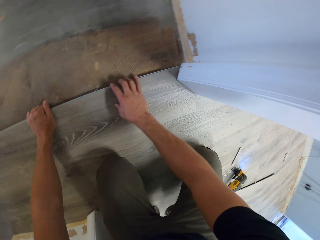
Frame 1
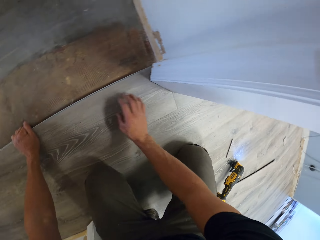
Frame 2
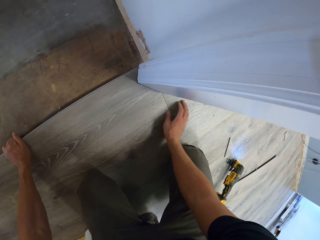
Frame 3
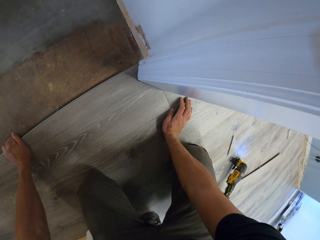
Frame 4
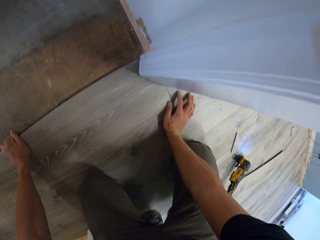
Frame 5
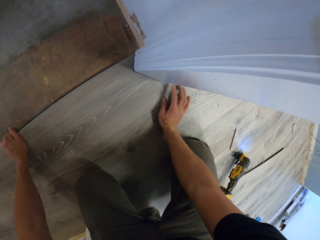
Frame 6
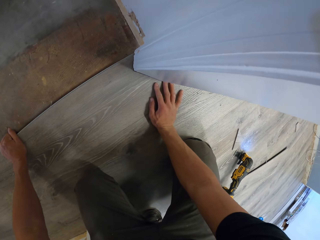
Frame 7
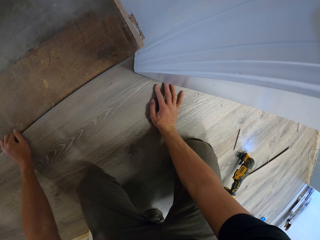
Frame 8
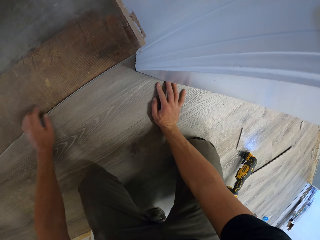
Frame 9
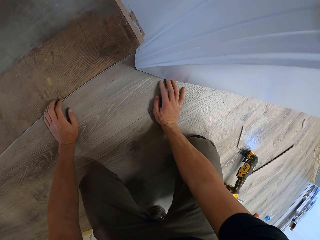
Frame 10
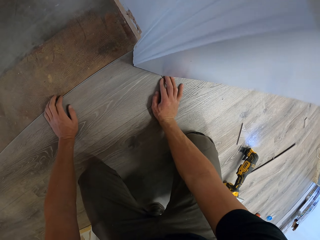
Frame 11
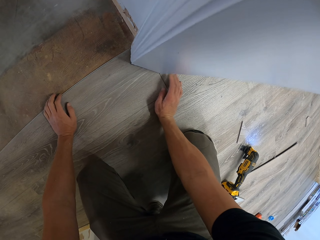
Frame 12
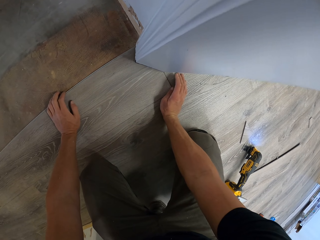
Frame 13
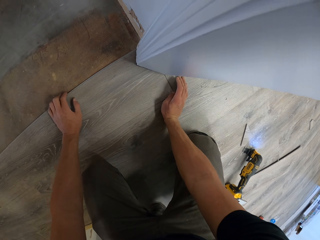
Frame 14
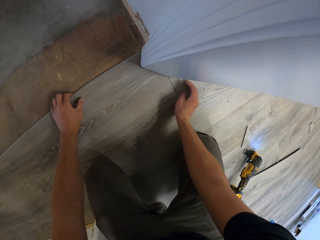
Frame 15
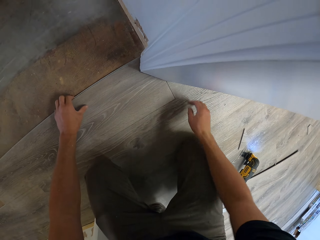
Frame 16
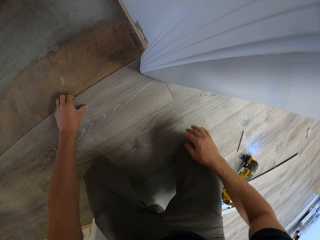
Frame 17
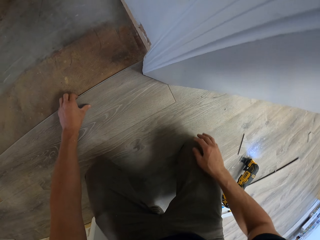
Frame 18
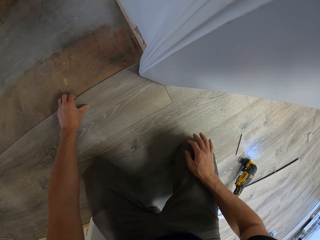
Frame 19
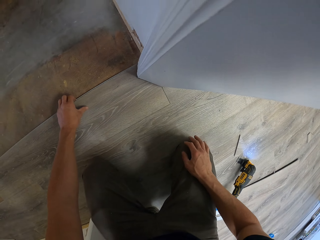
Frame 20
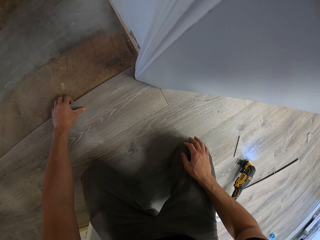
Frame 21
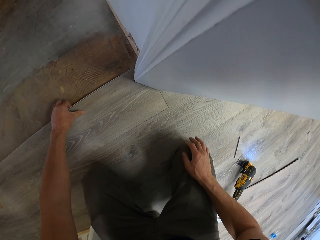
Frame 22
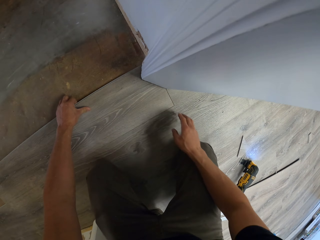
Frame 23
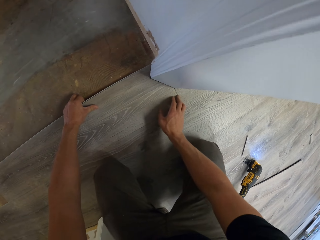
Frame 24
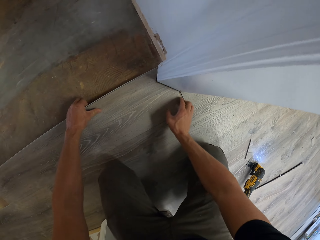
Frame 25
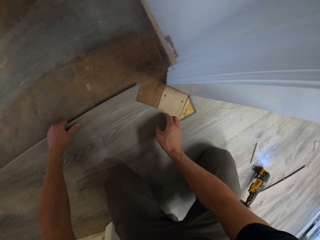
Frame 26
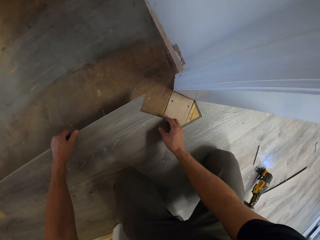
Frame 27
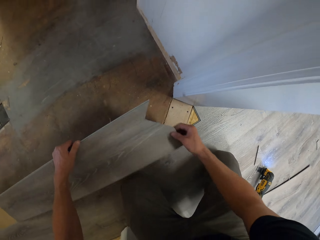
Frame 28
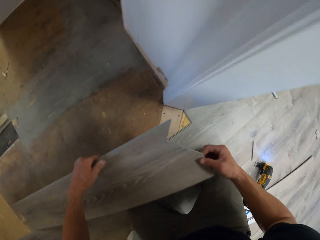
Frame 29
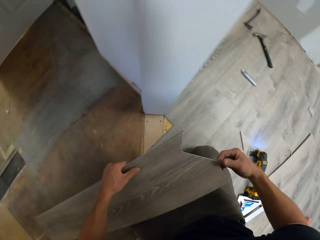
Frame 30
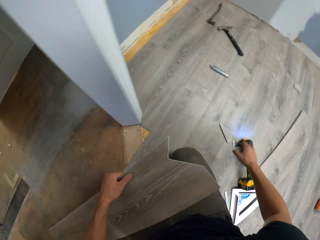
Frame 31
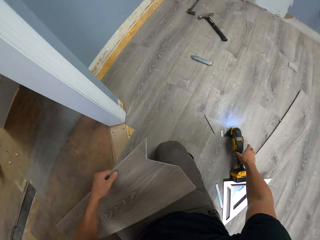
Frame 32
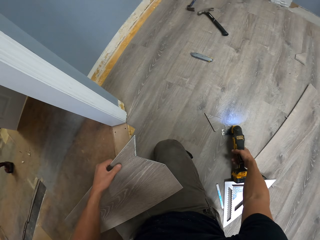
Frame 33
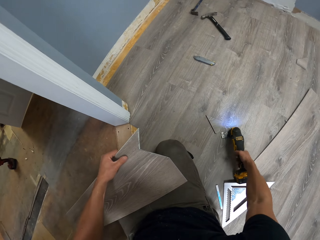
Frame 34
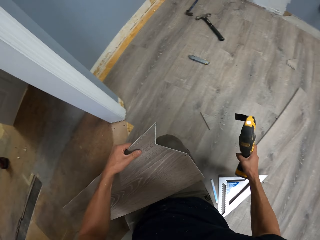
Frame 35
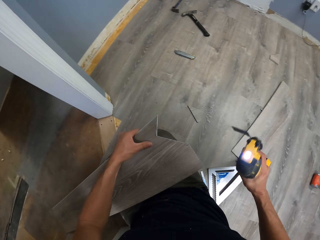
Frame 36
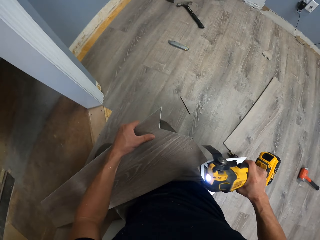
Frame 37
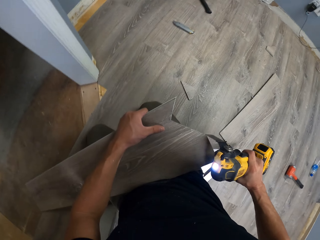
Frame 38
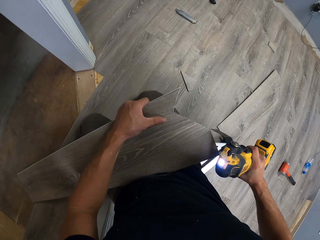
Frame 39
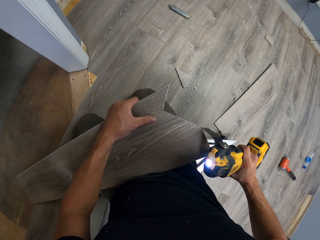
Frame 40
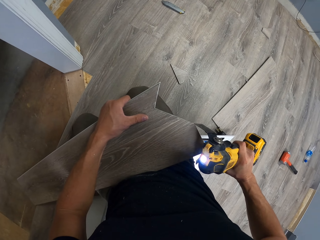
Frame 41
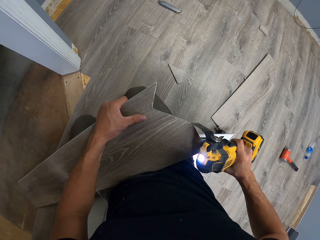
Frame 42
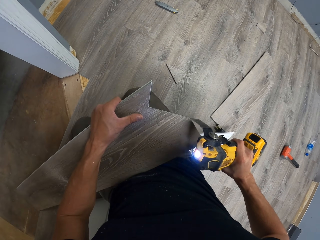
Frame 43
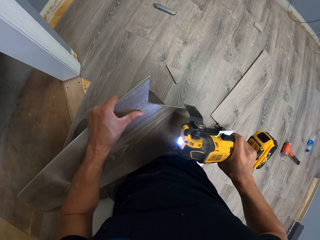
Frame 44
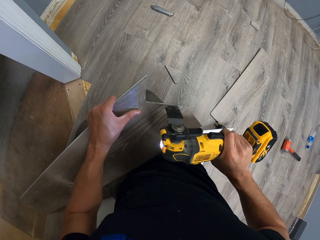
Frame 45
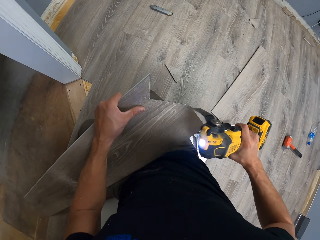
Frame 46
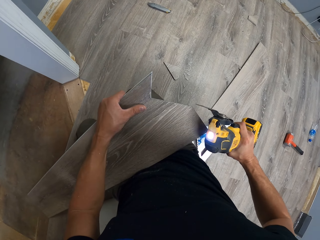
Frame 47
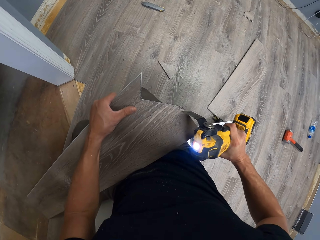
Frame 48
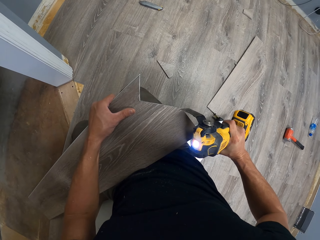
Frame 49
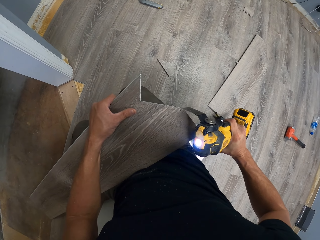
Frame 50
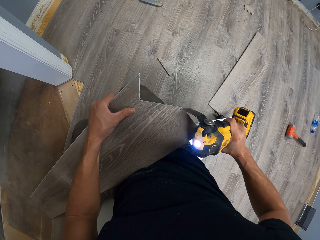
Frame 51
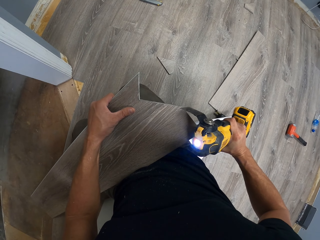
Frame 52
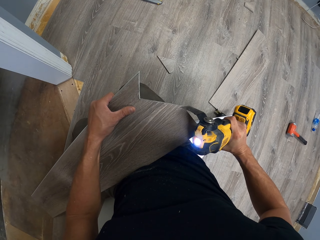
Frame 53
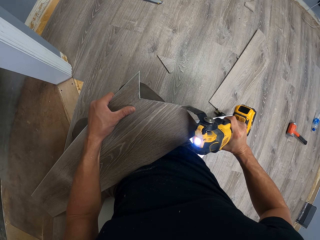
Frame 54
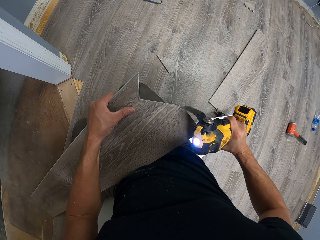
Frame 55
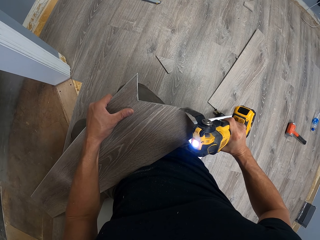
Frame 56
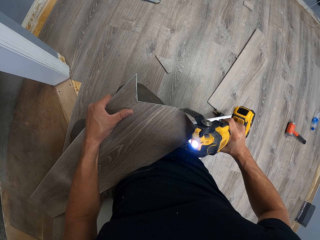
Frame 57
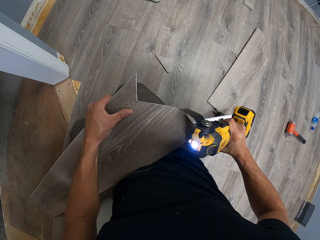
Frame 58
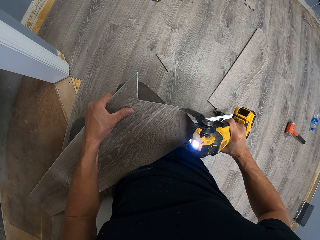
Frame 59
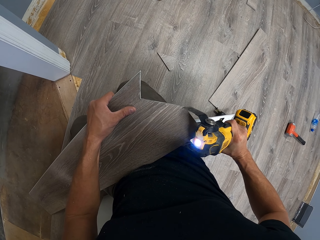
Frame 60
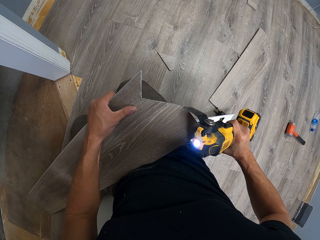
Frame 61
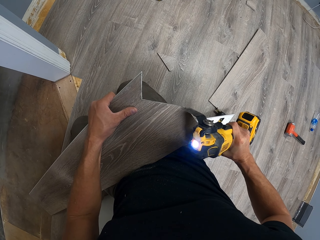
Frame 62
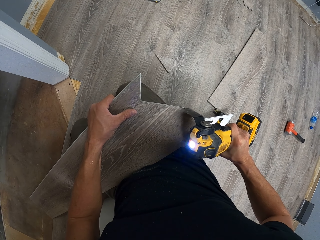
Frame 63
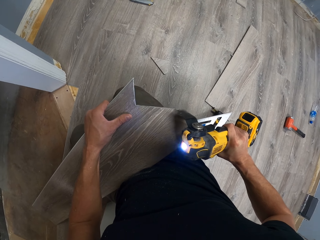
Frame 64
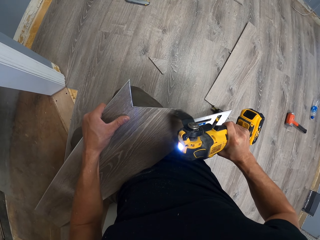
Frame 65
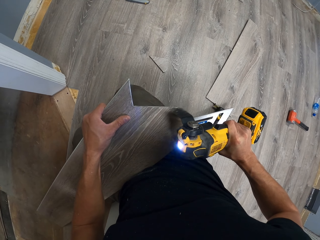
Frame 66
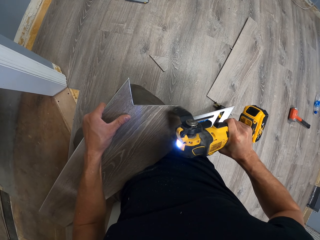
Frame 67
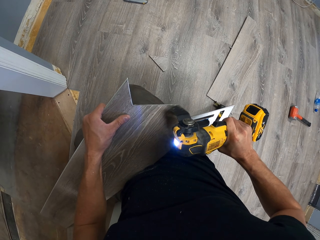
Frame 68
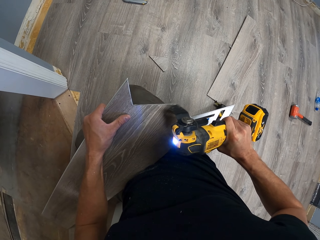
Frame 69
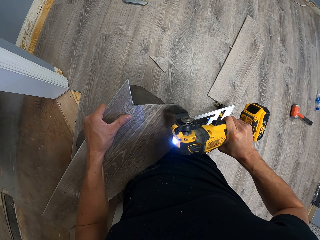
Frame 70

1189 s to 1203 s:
The camera wearer leans the right hand on the tile. They stare at the tile. They remove the tile with both hands. They pick up a jig saw with the right hand. They trim the wood tile using the jig saw.

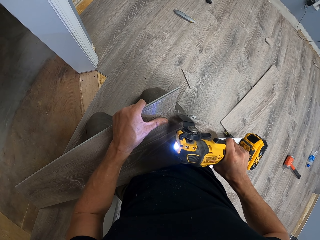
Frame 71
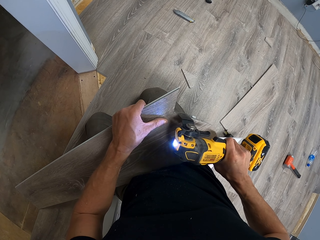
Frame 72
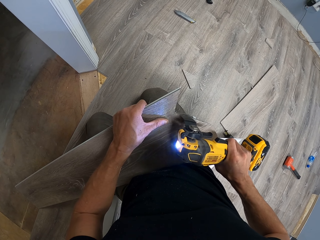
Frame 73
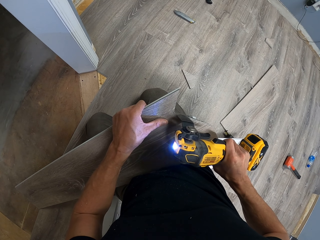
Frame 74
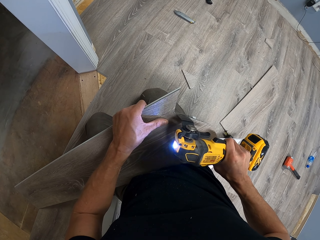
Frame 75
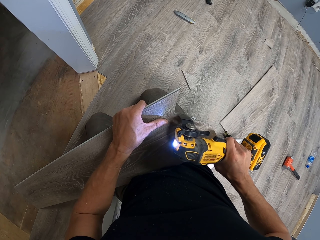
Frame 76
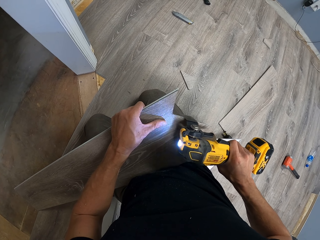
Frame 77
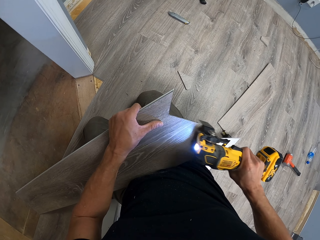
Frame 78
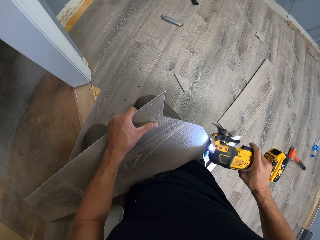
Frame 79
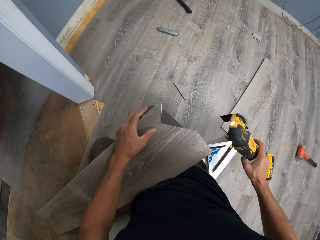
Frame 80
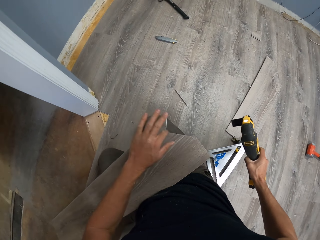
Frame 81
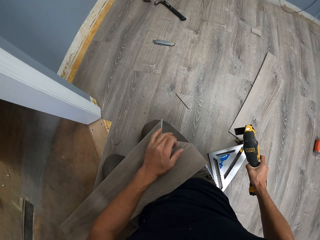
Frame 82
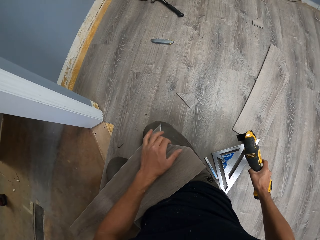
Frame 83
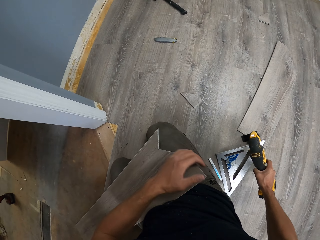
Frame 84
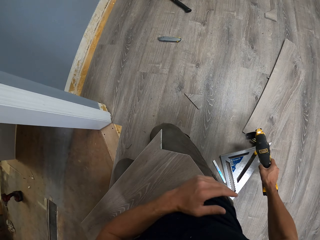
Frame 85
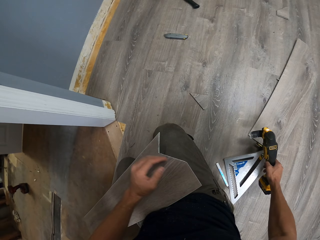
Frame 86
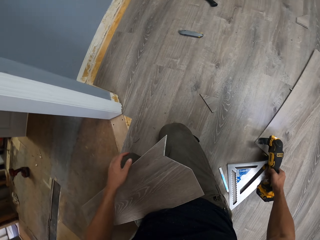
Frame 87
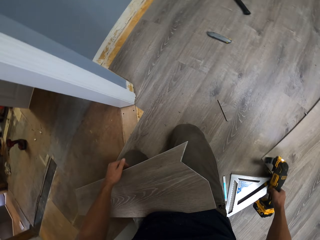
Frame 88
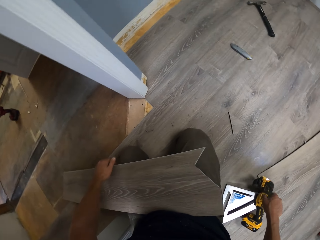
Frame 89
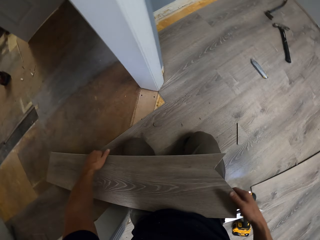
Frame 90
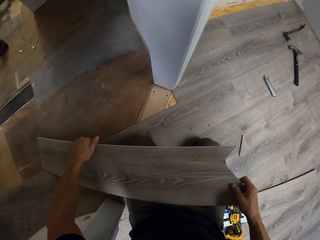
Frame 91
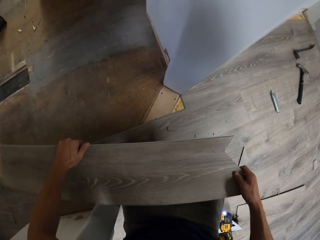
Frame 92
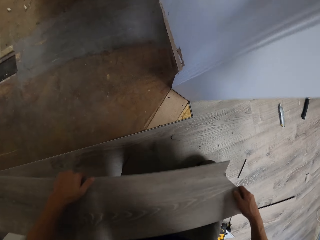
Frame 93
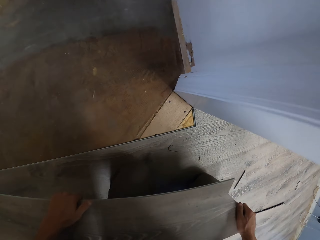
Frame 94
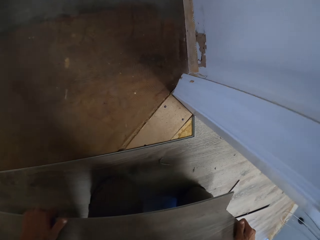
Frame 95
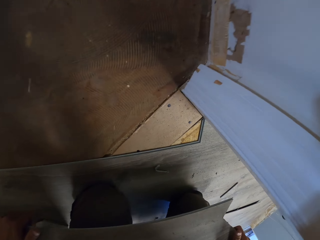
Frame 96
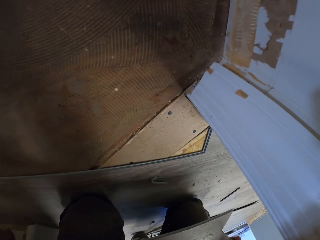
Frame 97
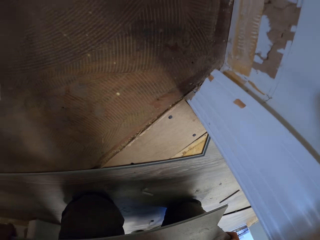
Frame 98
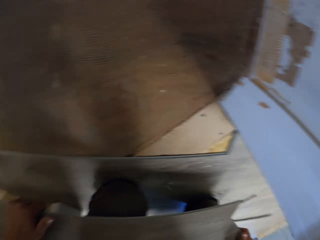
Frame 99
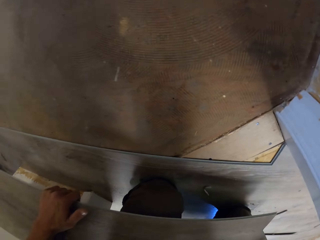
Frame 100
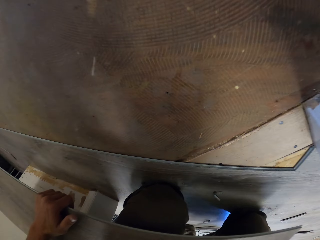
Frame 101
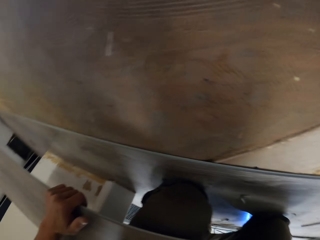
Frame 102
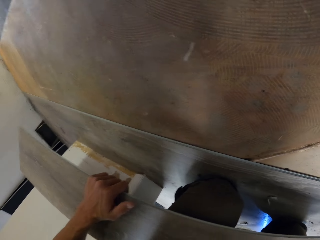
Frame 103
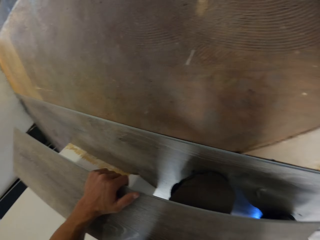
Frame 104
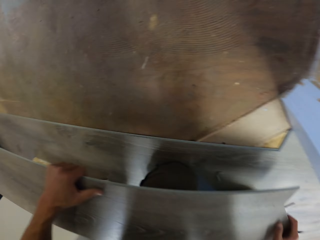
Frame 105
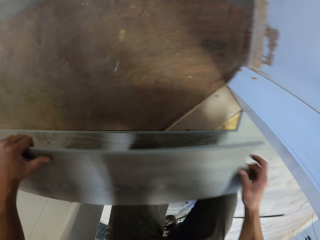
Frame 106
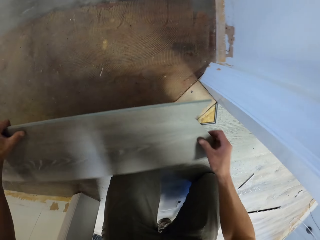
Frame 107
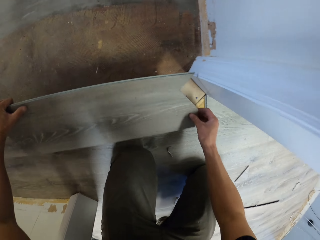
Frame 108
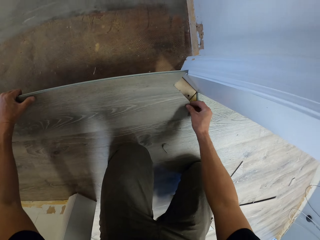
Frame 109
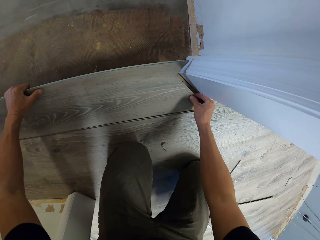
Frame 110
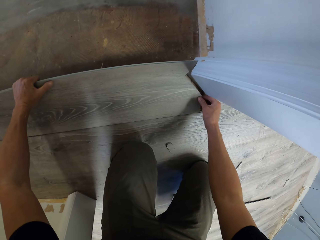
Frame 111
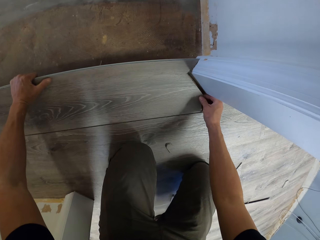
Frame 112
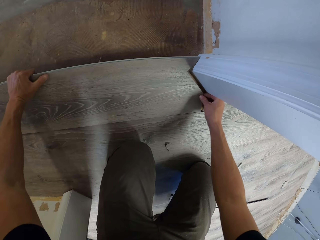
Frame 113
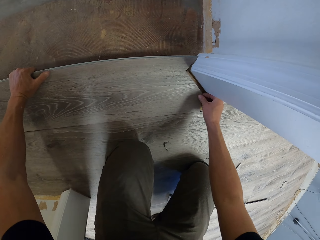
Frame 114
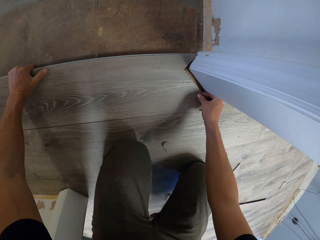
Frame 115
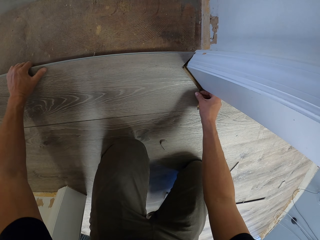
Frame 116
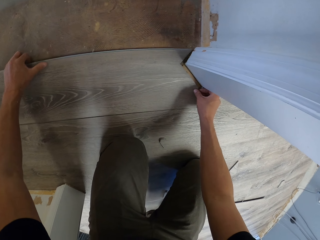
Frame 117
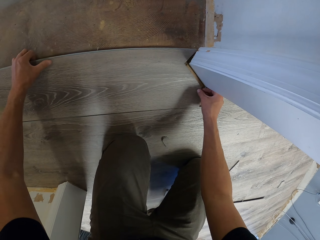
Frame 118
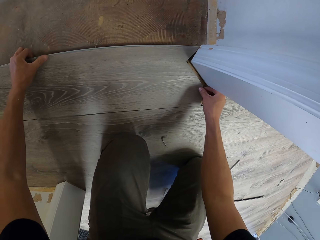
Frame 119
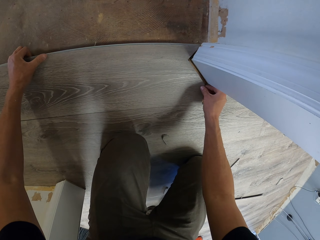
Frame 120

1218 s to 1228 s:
The camera wearer wipes the tile with the left hand. They drop the jig saw on the floor. They hold the tile with the left hand. They stare at the floor. They put the tile on the floor. They fit the tile on the floor with both hands.
